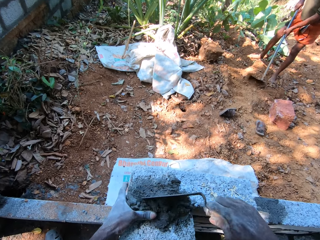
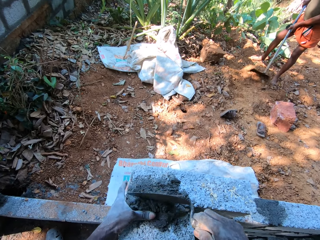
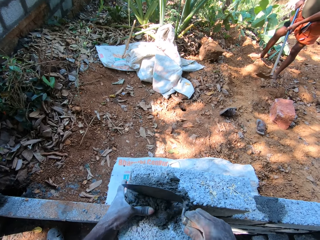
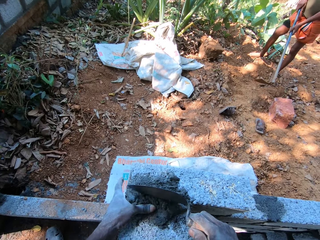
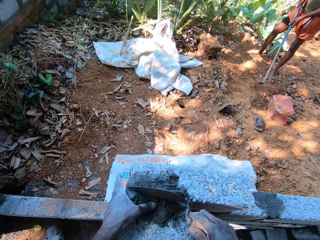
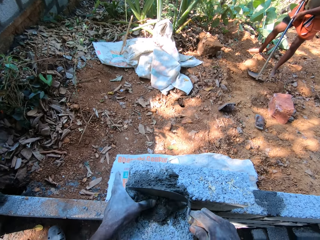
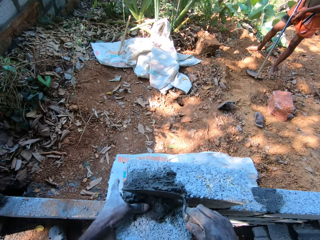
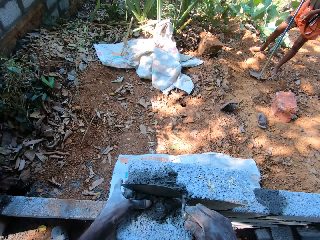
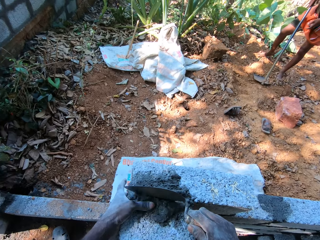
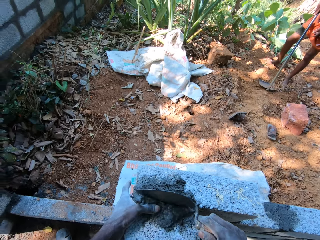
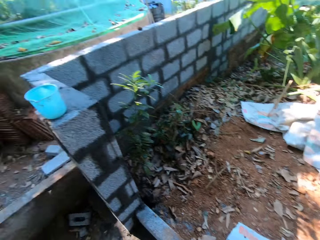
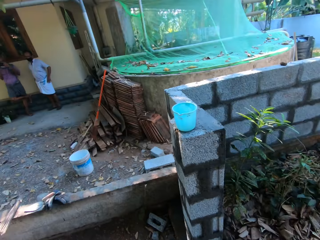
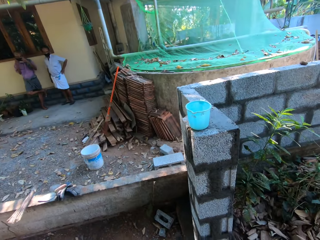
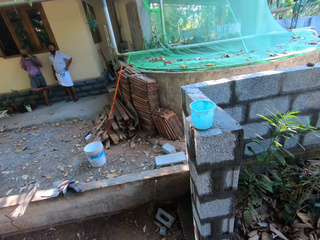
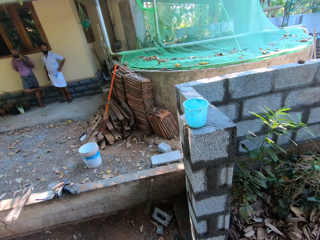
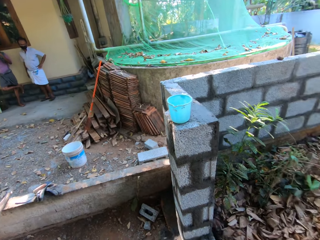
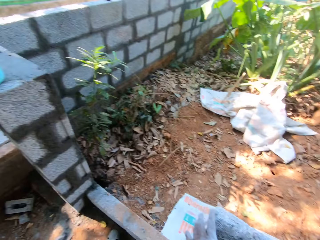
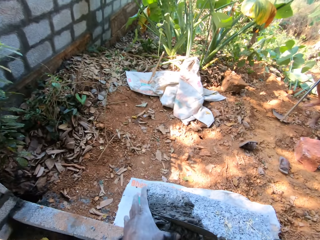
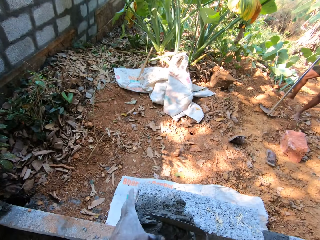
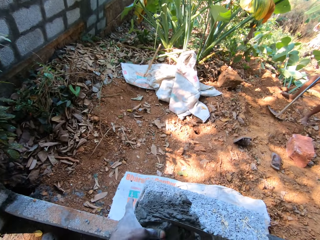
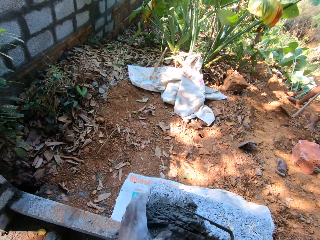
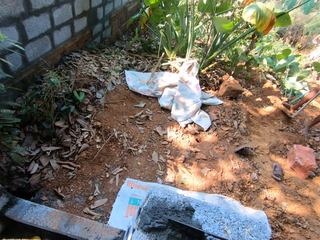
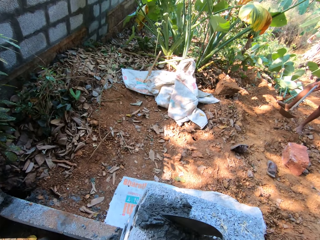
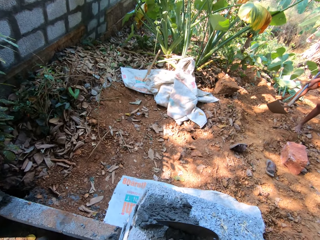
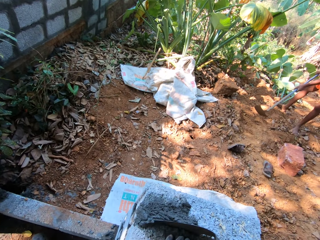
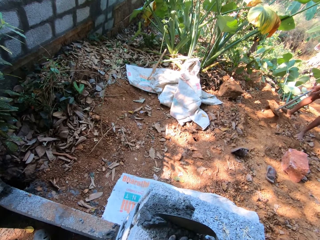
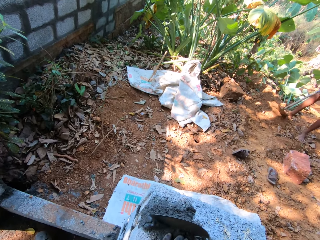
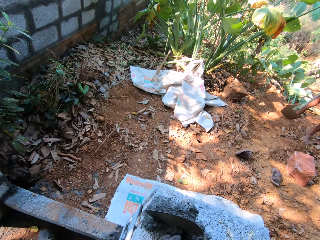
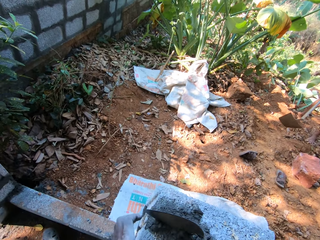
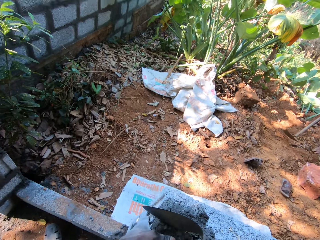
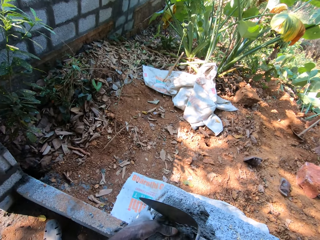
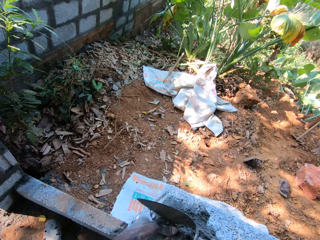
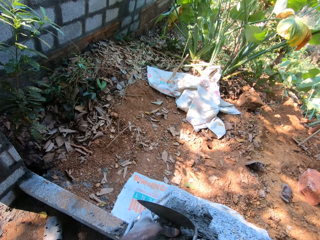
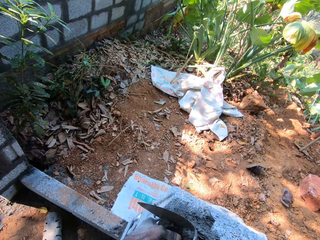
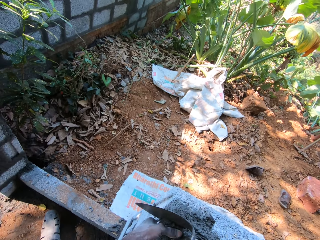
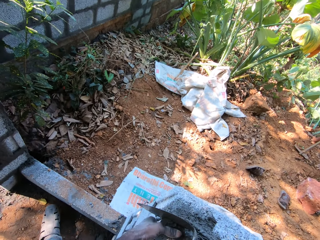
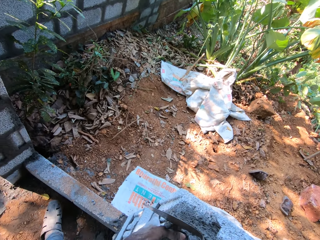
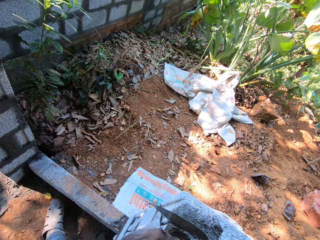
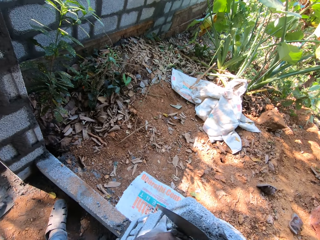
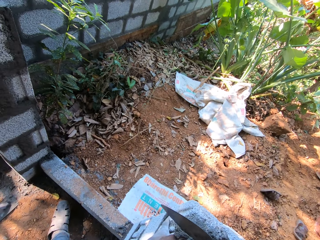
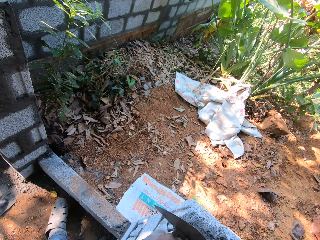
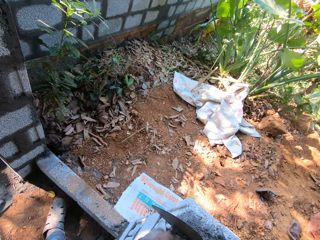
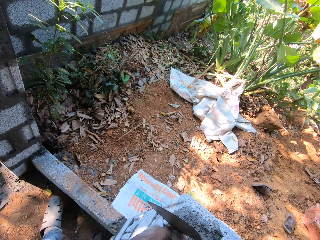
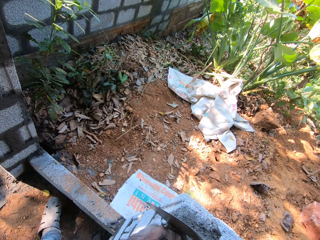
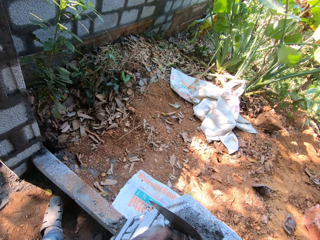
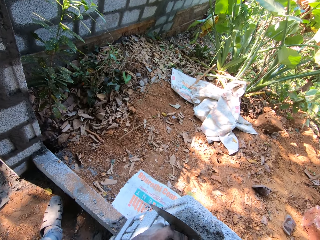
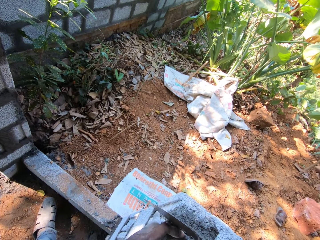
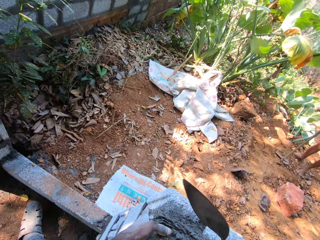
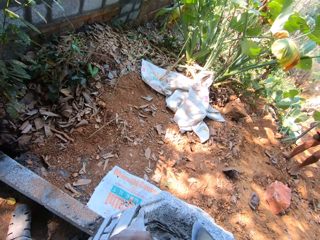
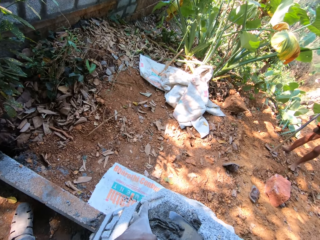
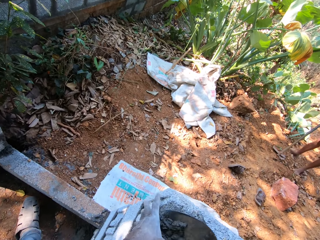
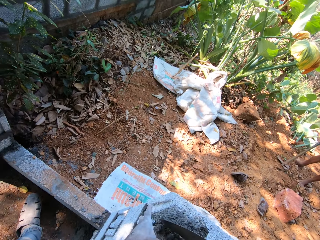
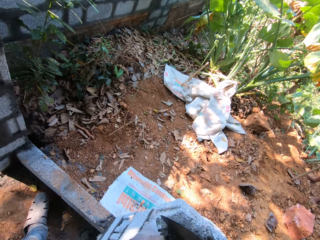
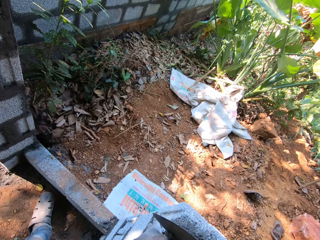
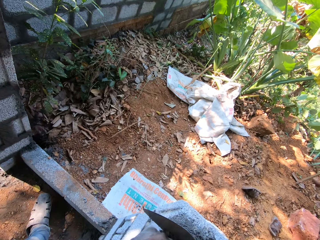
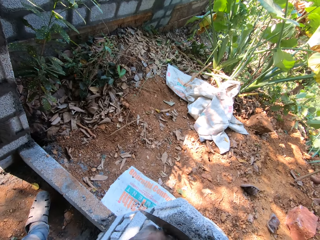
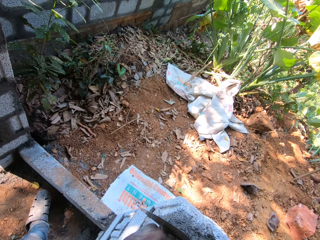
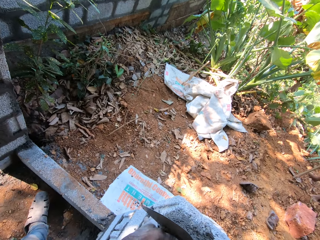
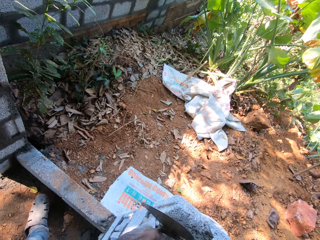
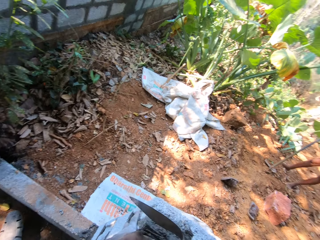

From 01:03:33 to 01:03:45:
A man digs the ground with the hoe and holds the hoe. The camera wearer turns around. The man digs the ground with the hoe and holds the hoe.

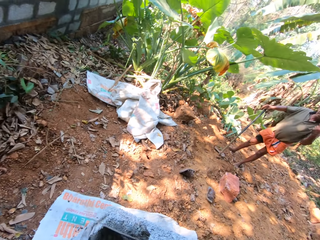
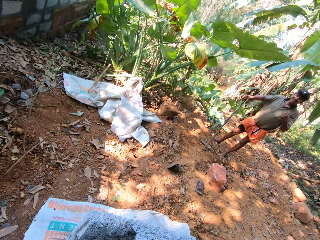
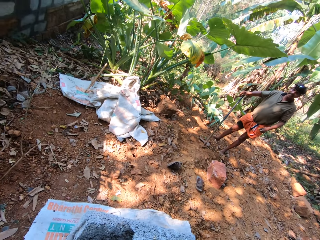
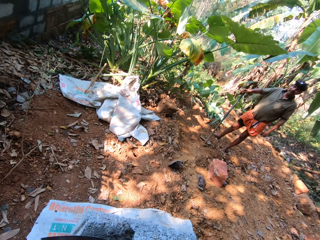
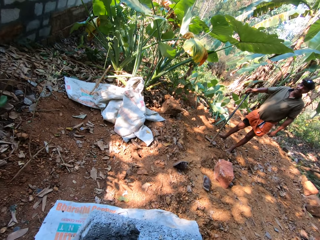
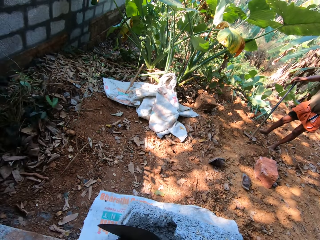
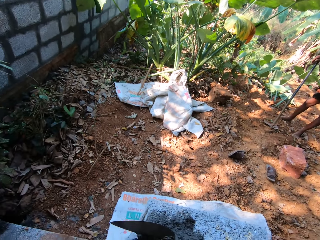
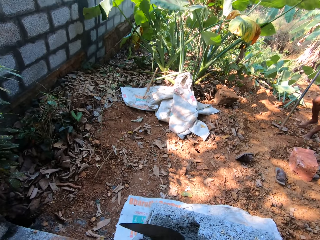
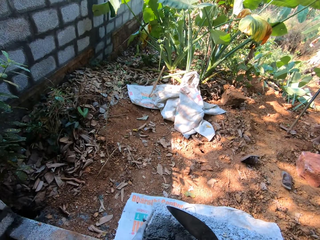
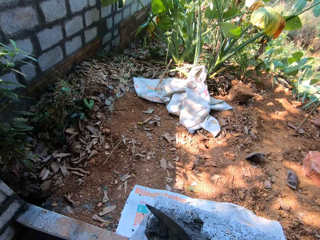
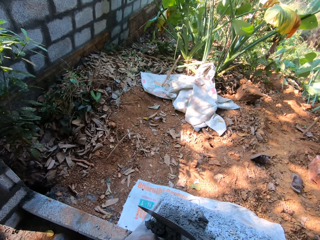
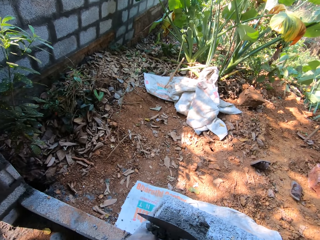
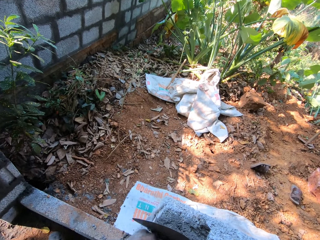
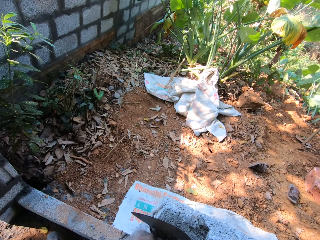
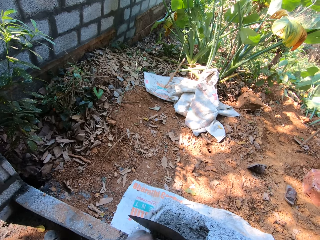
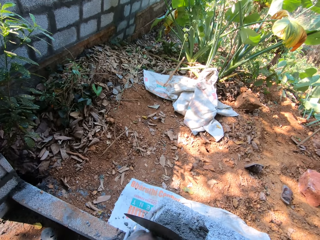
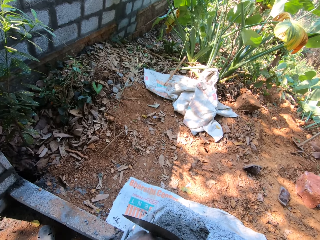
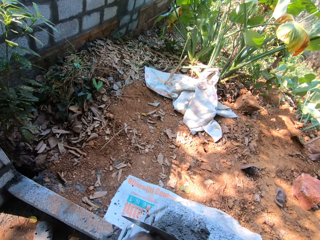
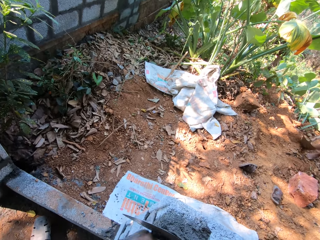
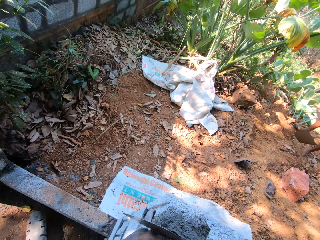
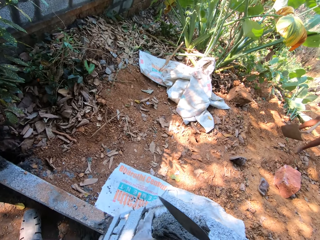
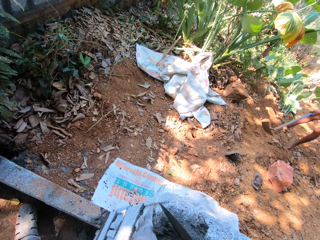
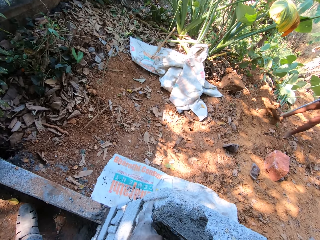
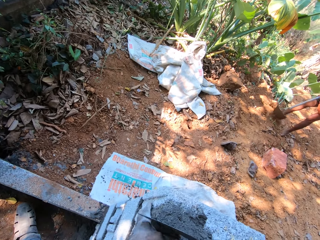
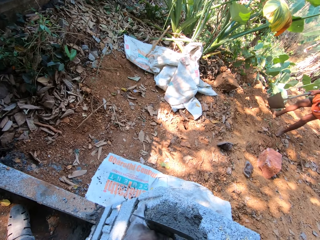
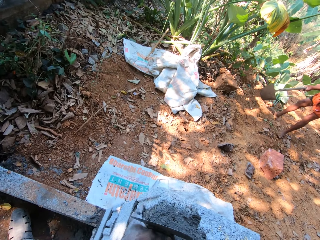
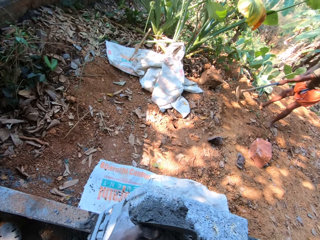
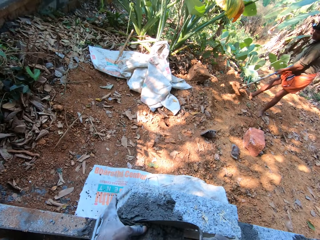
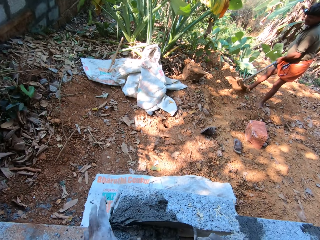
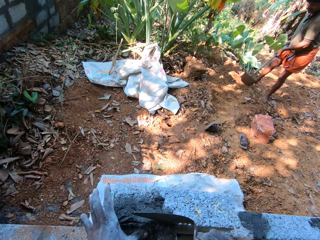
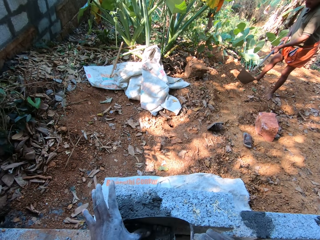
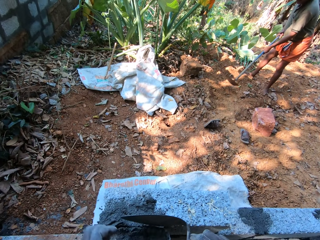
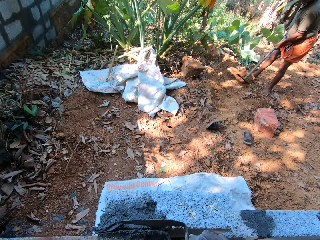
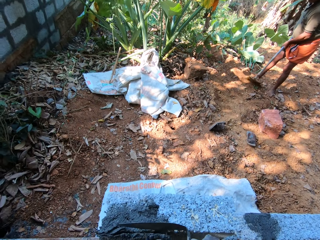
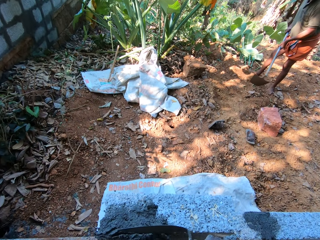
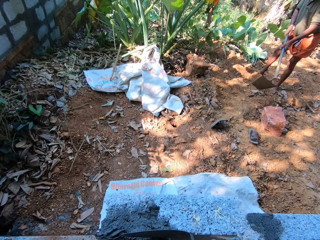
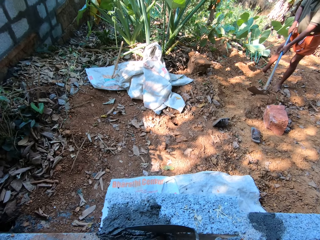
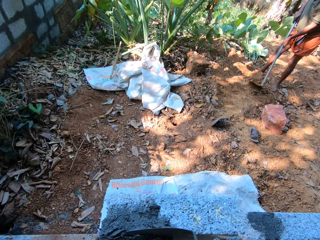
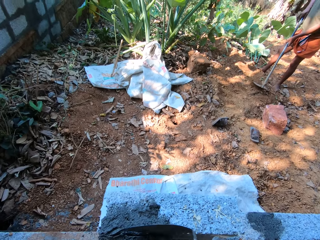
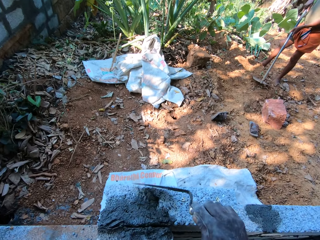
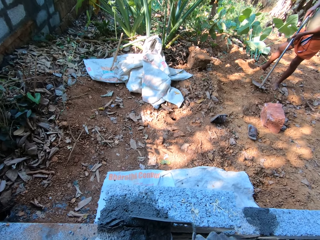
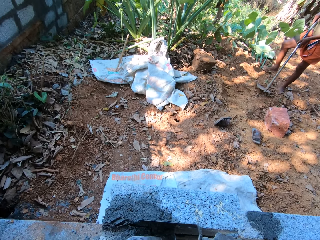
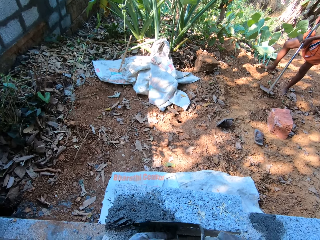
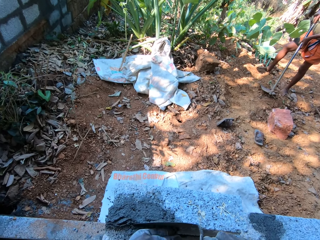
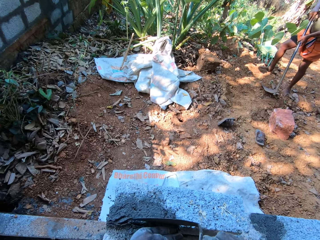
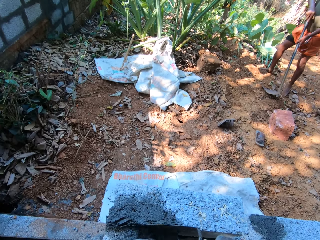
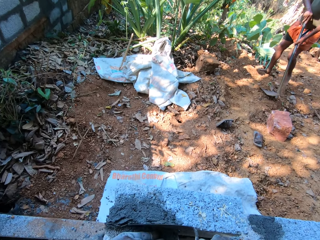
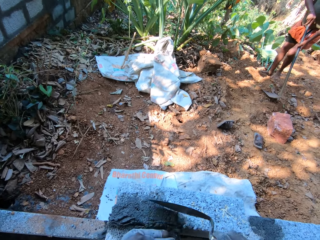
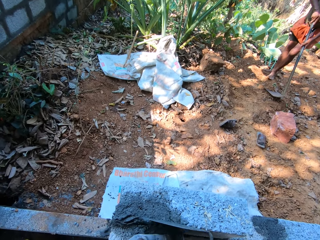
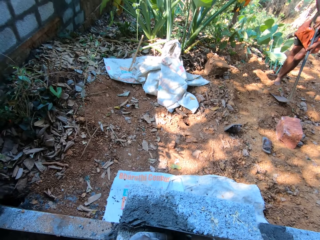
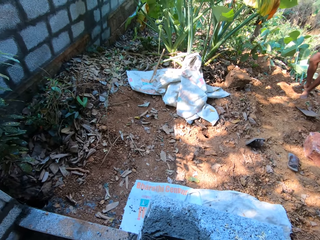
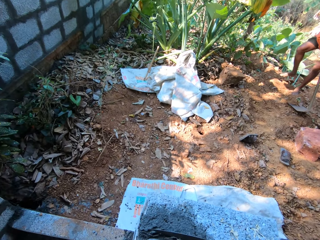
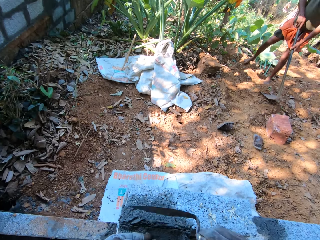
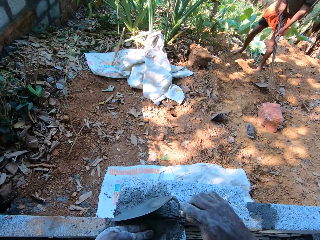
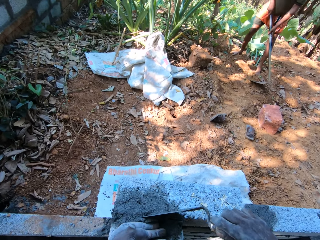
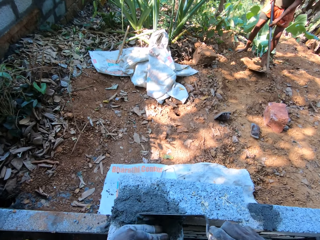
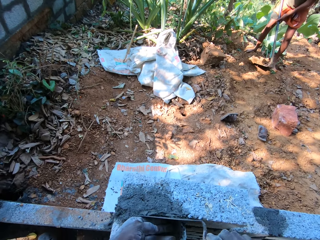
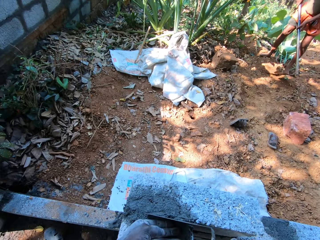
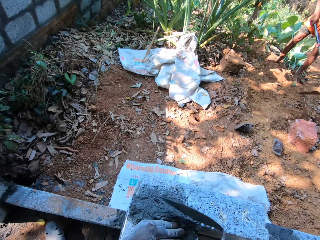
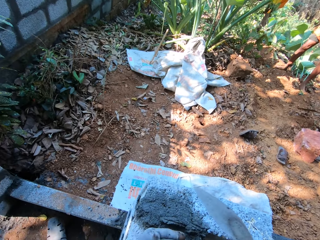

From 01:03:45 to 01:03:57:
A man digs the ground with the hoe. The man walks at the farm.
